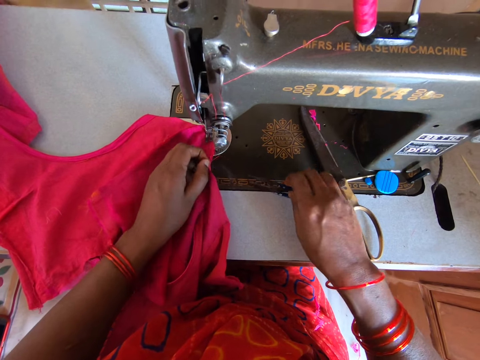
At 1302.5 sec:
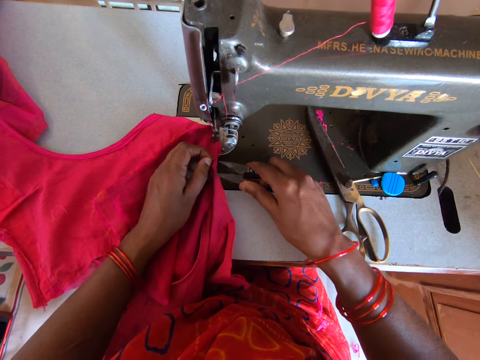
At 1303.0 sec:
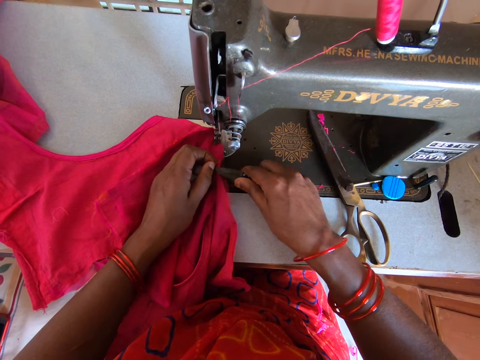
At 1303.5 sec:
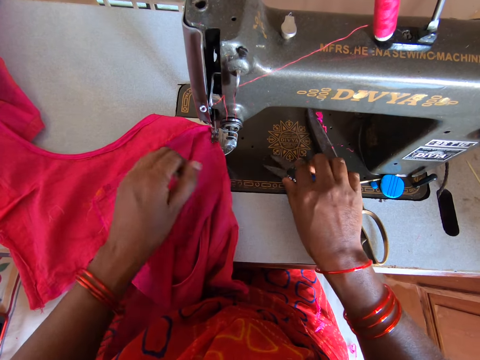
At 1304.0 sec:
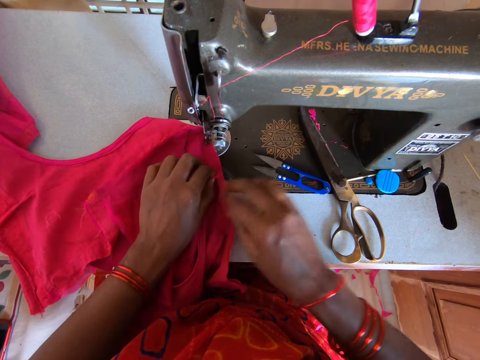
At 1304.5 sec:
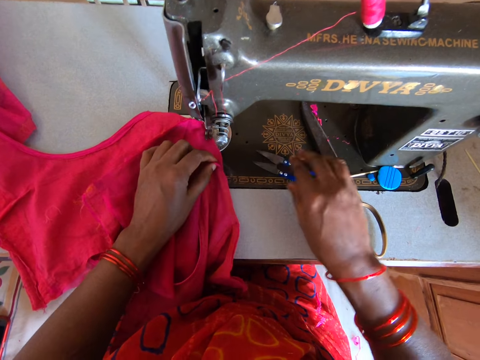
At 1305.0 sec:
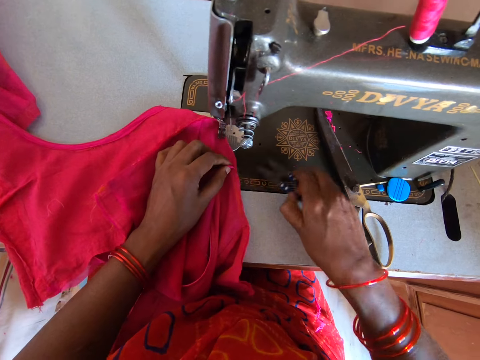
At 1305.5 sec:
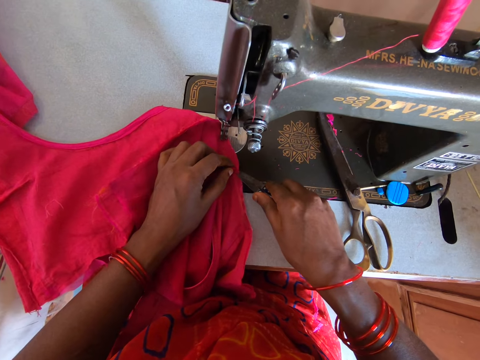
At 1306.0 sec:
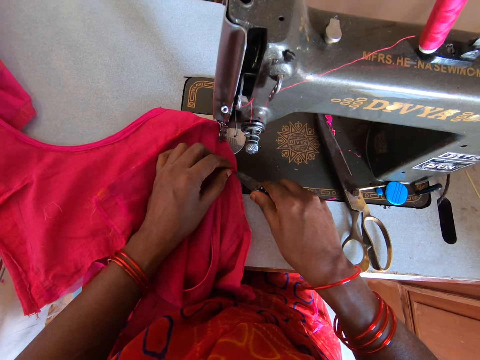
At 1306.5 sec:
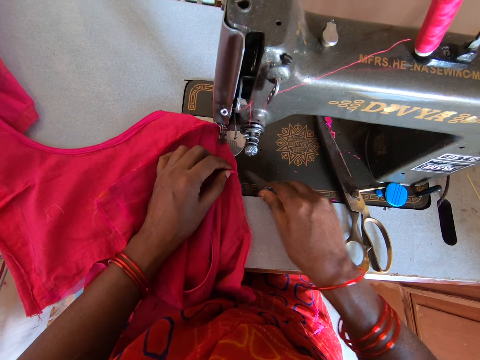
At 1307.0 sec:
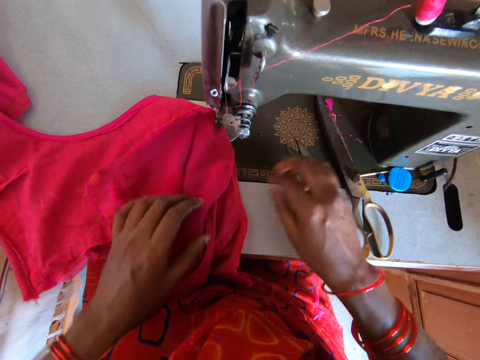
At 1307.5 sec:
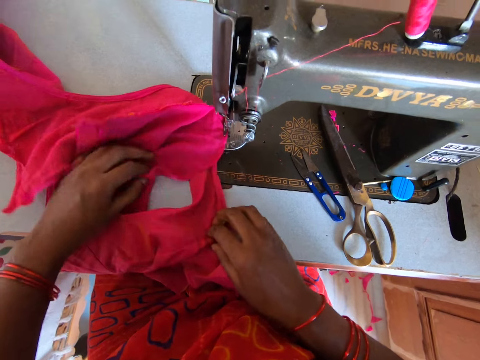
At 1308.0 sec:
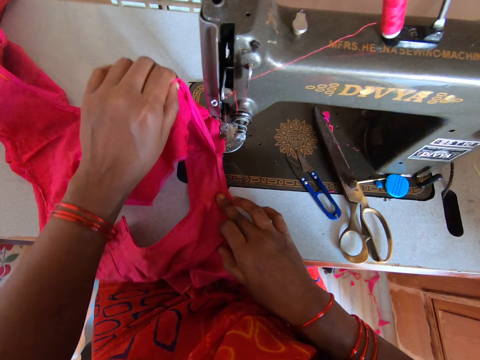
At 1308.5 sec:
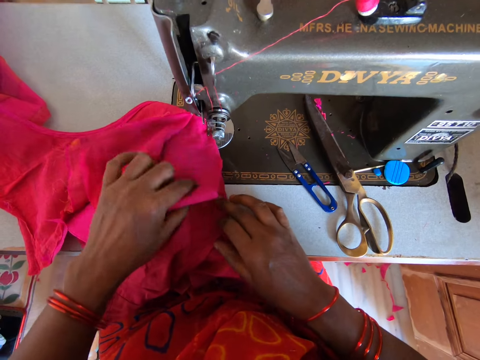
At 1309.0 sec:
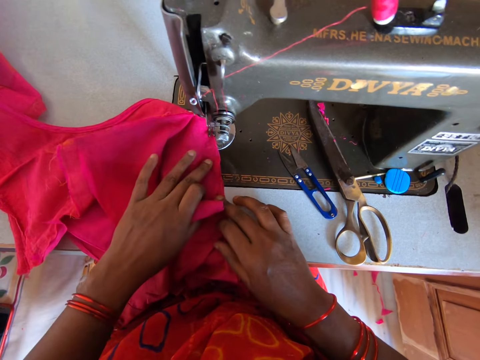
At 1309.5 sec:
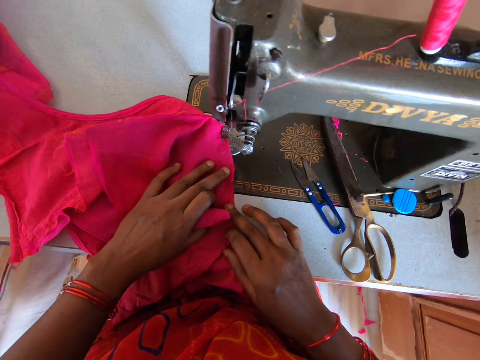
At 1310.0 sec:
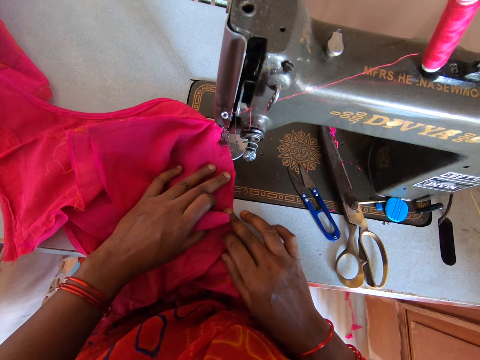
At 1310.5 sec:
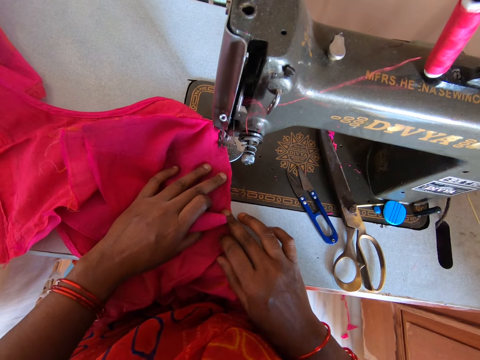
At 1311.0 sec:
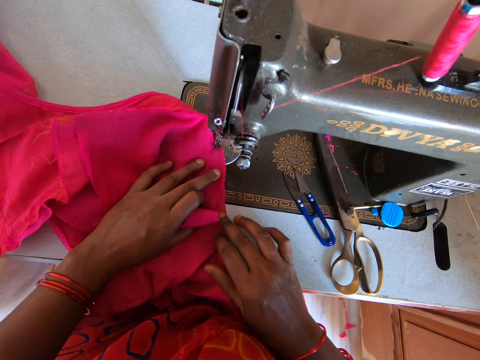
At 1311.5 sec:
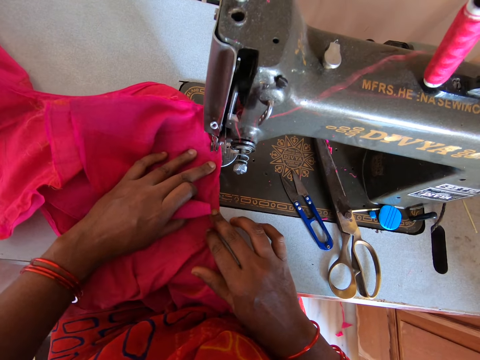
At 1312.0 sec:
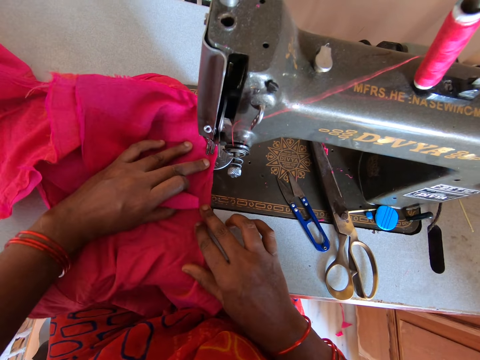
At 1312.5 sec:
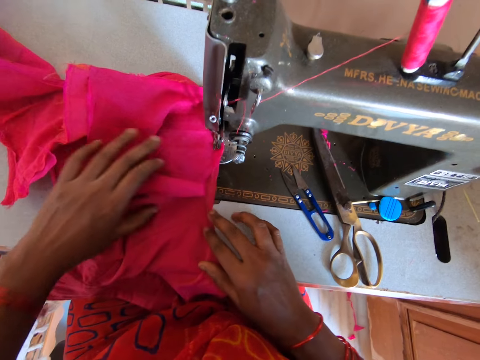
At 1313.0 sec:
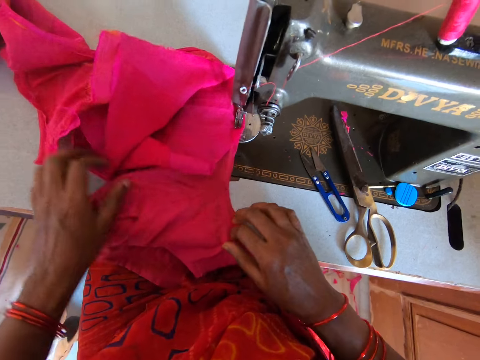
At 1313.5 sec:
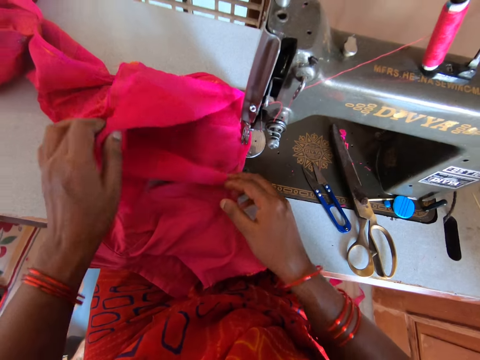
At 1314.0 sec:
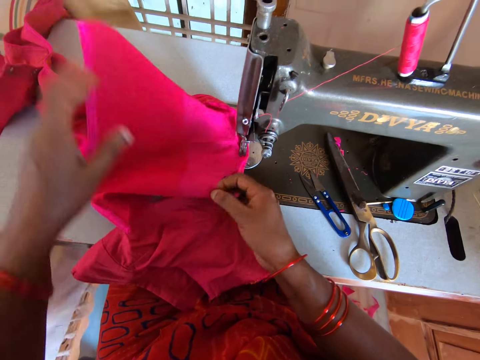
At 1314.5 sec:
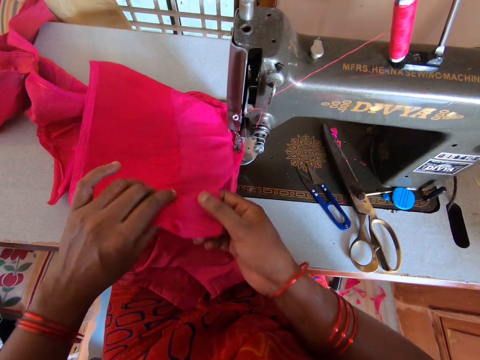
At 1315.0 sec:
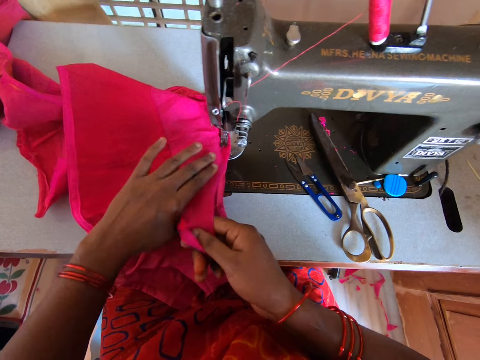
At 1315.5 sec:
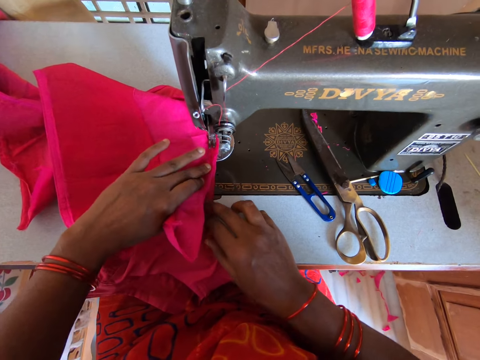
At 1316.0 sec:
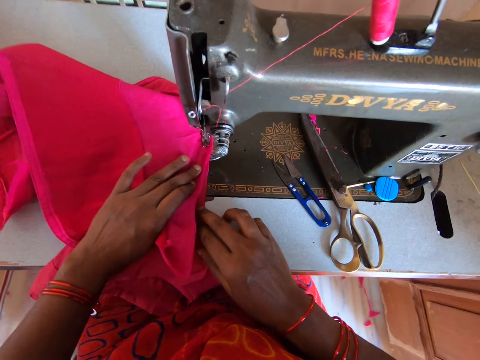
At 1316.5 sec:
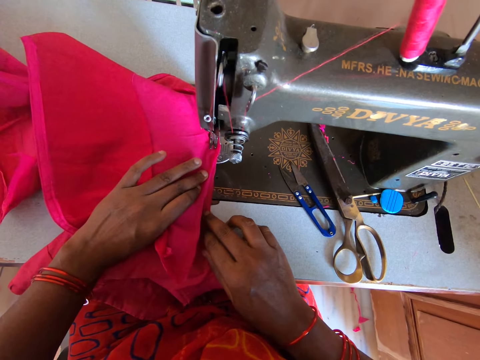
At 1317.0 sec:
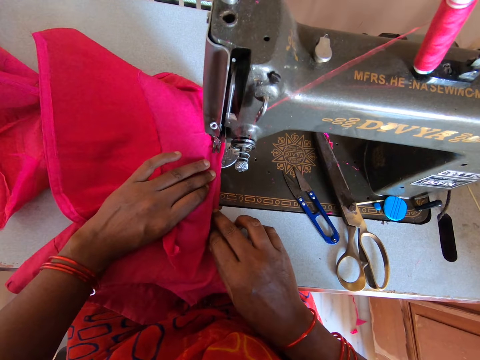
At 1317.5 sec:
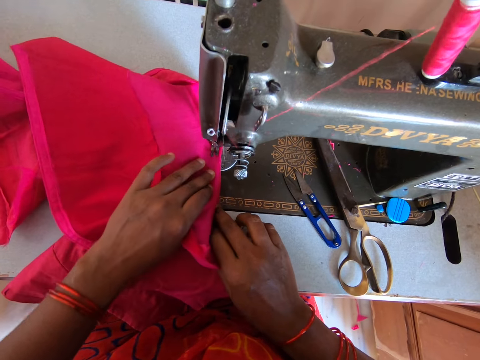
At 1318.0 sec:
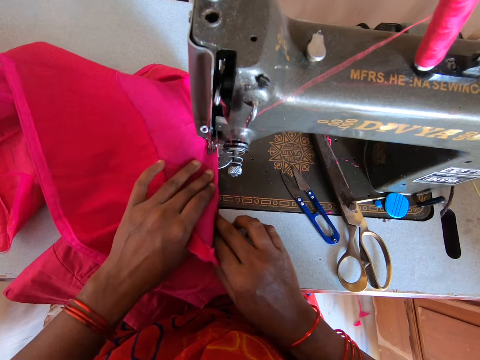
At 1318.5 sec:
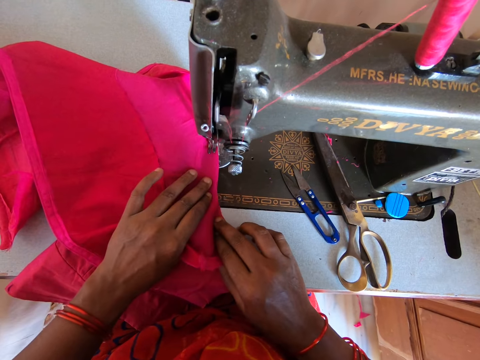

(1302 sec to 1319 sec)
The camera wearer picks the U-type cross scissors. They cut the thread with the pair of scissors. They place the U-type cross scissors on the sewing machine. They stretch the fabric. They pick the U-type cross scissors and cut the thread with the pair of scissors. They place the U-type cross scissors on the sewing machine. They stretch the fabric. They align the cloth with both hands. They align the cloth with both hands again. They sew the cloth with the sewing machine. They stretch the fabric. They align the cloth with both hands. They sew the fabric. They align the cloth with both hands.

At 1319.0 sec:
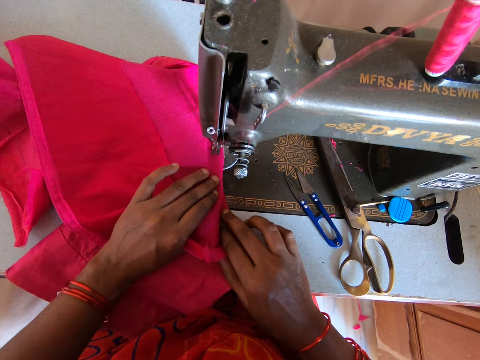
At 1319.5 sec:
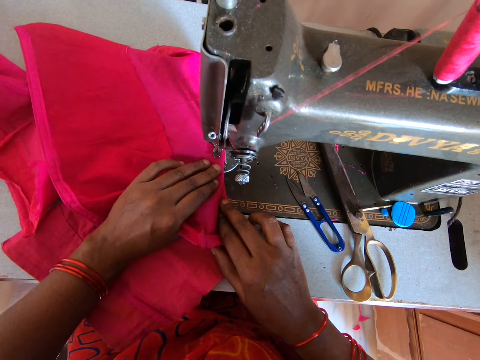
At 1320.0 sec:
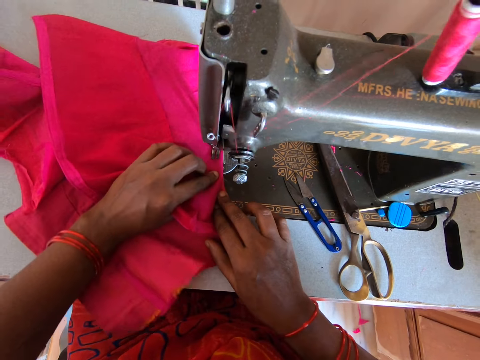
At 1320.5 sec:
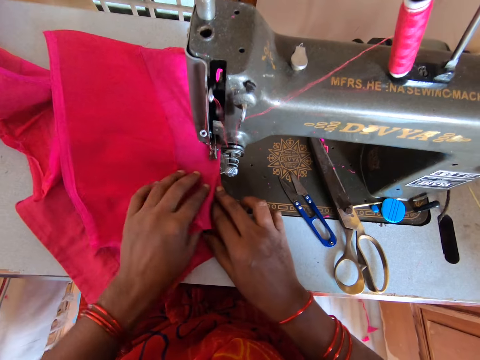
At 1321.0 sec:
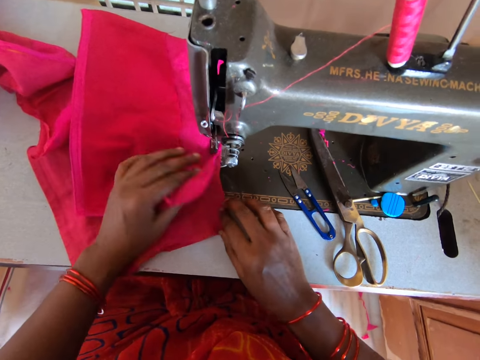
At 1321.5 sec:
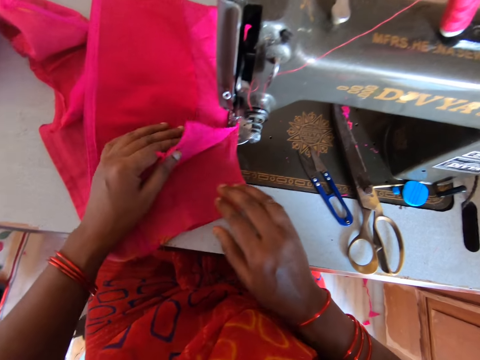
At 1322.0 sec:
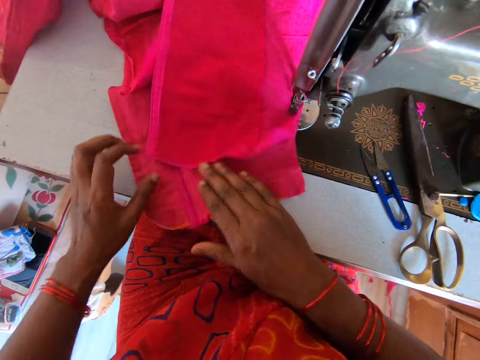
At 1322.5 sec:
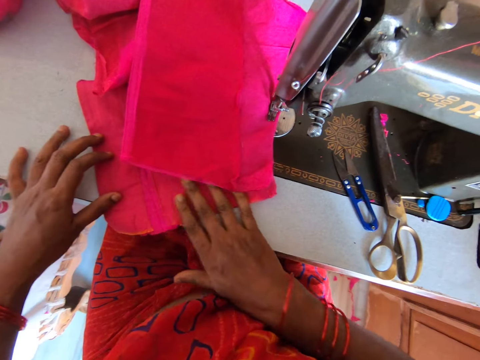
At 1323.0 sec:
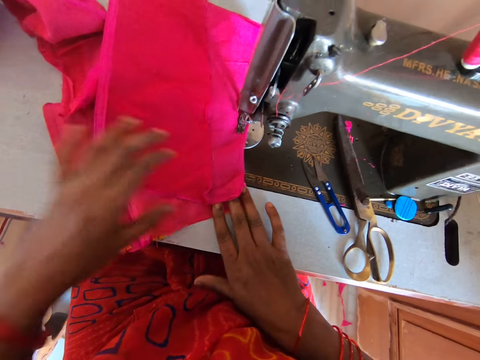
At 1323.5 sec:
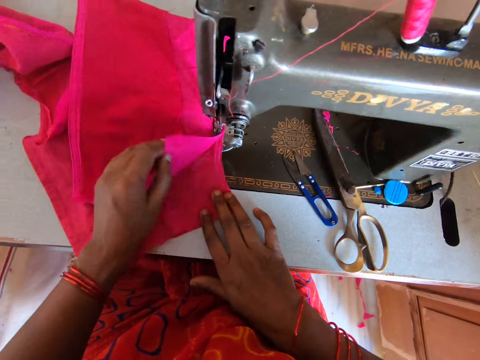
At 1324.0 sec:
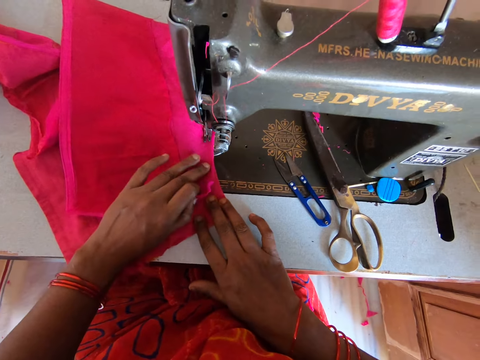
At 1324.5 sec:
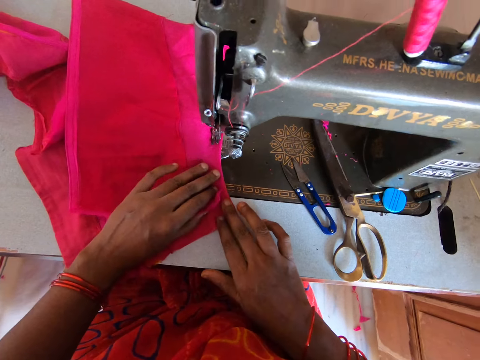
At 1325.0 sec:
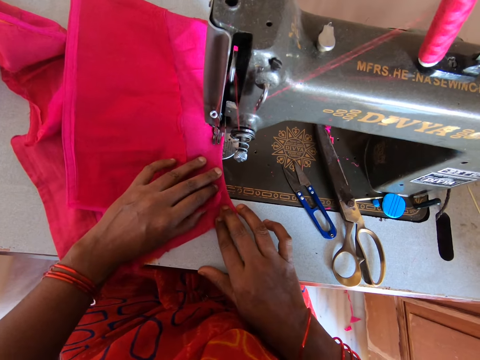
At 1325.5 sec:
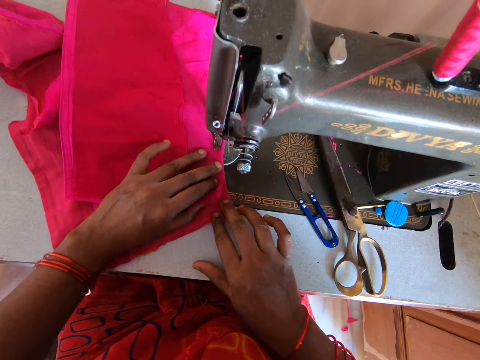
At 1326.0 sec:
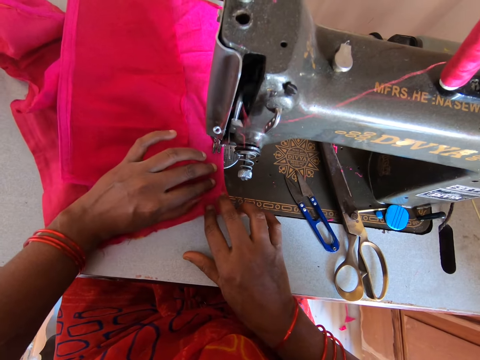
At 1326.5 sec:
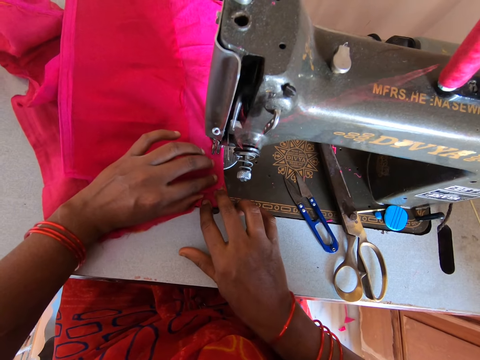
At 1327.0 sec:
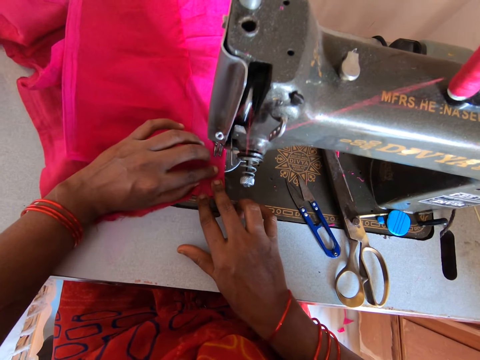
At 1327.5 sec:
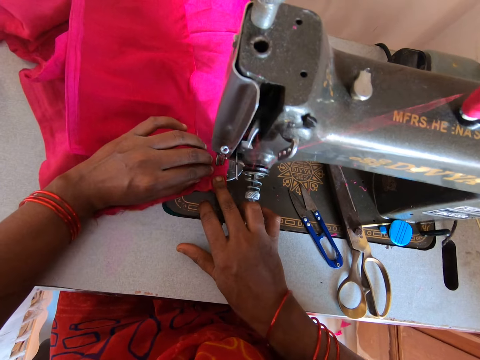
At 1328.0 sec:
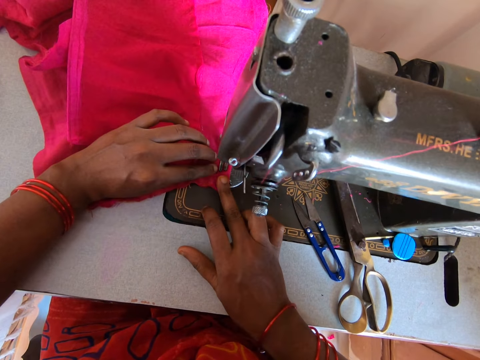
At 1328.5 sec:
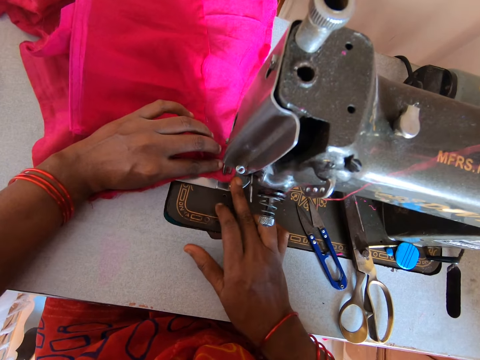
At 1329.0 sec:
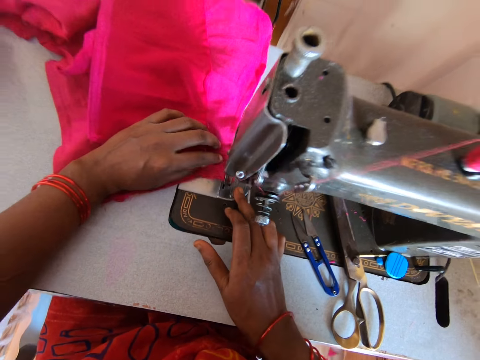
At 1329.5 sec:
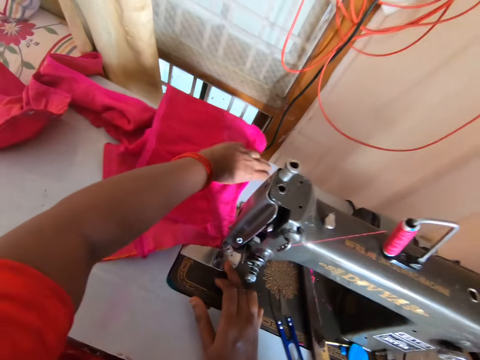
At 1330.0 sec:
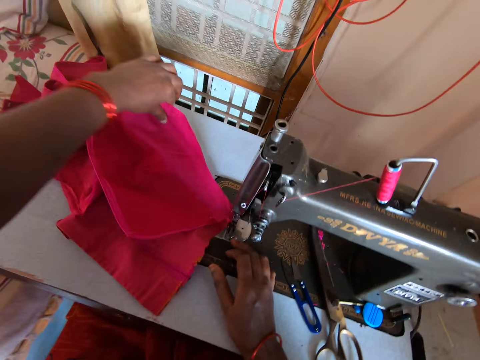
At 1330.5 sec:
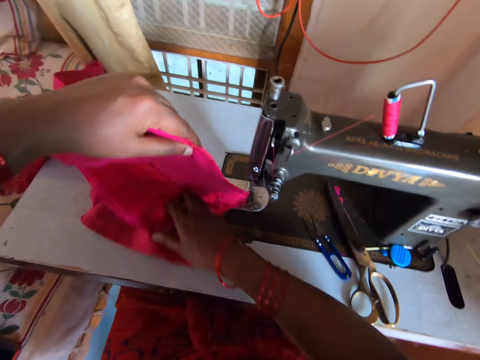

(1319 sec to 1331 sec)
The camera wearer sews the cloth with a sewing machine. They align the cloth with both hands. They caress the fabric. They sew the fabric. They align the cloth with both hands. They sew the cloth with the sewing machine. They sew the cloth with the sewing machine again. They drag the fabric.
